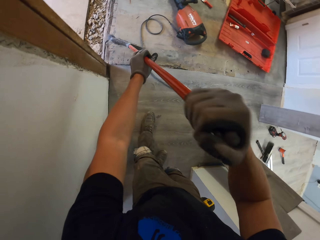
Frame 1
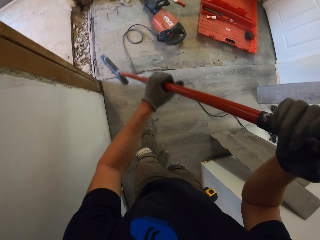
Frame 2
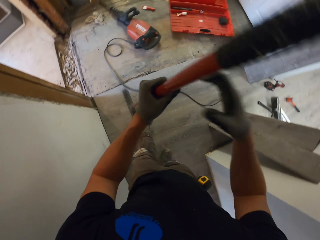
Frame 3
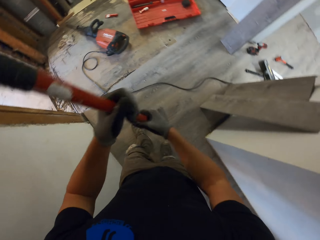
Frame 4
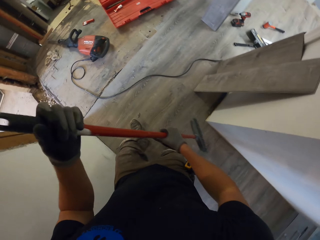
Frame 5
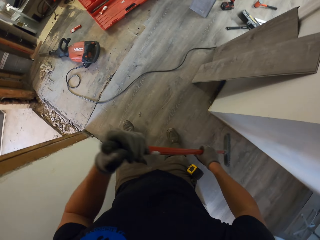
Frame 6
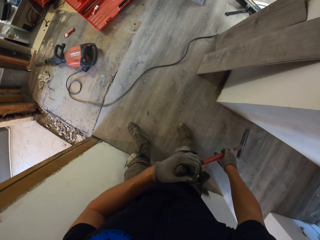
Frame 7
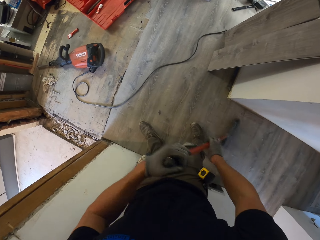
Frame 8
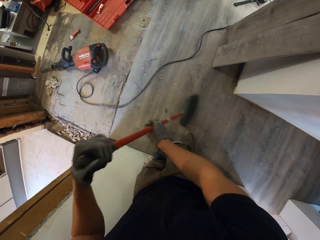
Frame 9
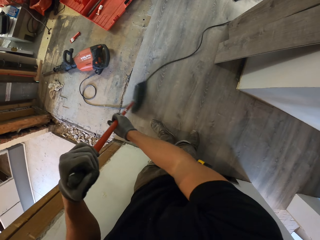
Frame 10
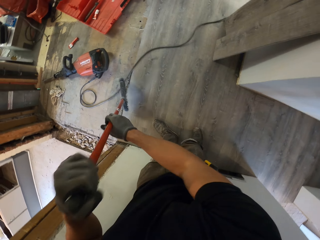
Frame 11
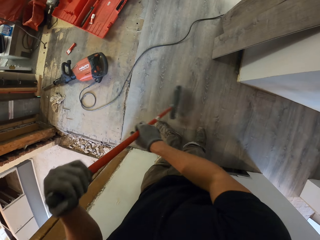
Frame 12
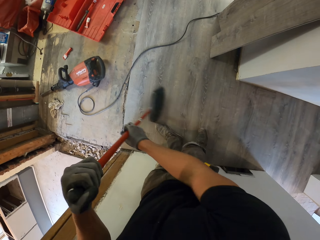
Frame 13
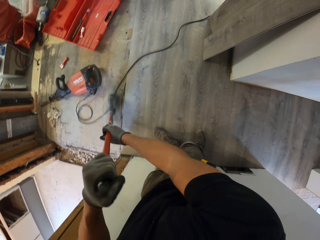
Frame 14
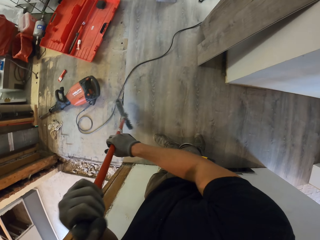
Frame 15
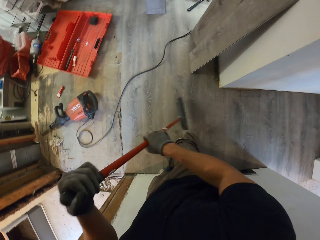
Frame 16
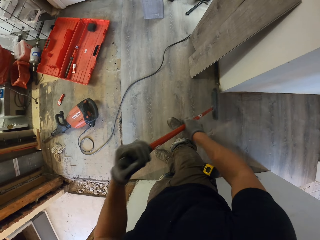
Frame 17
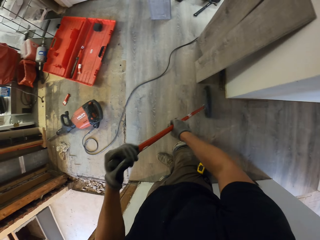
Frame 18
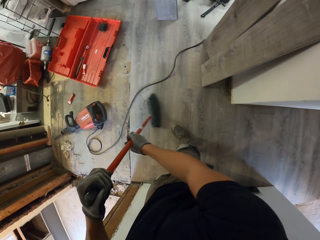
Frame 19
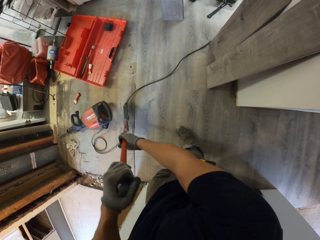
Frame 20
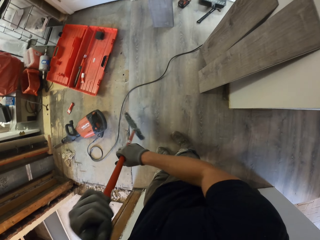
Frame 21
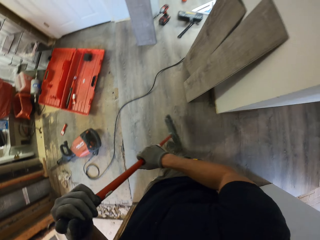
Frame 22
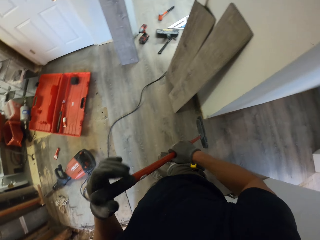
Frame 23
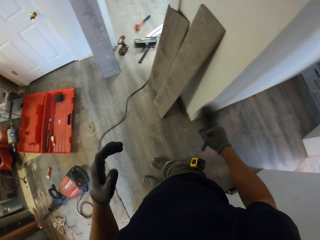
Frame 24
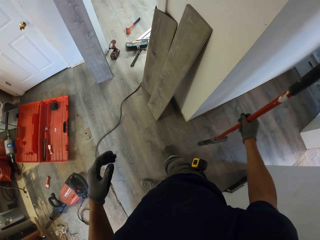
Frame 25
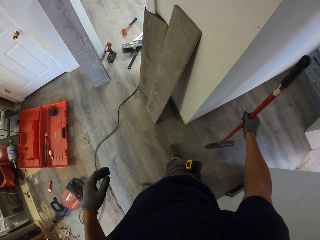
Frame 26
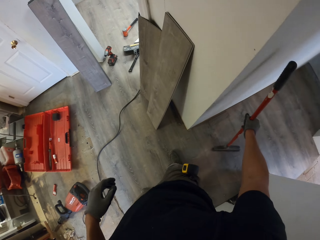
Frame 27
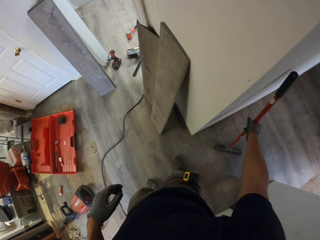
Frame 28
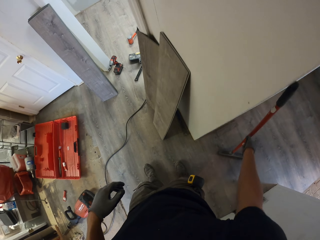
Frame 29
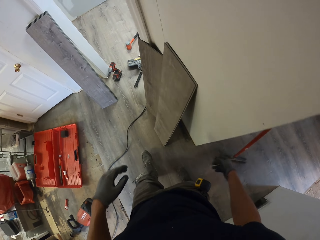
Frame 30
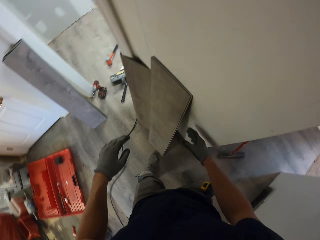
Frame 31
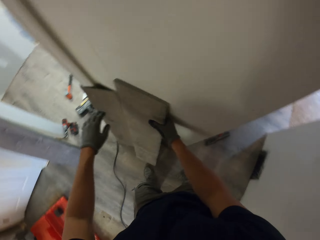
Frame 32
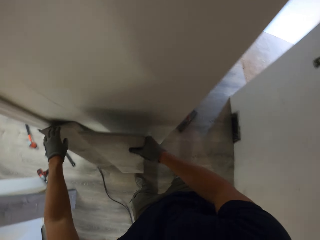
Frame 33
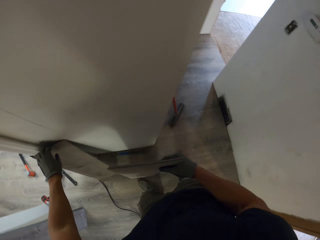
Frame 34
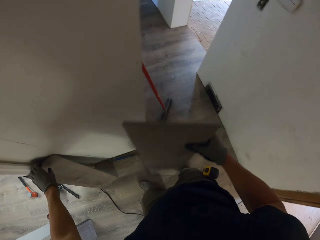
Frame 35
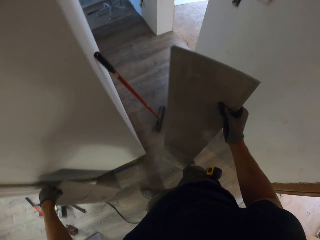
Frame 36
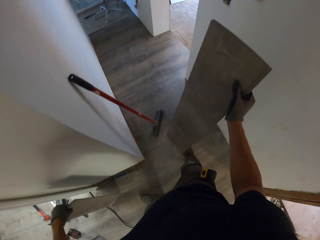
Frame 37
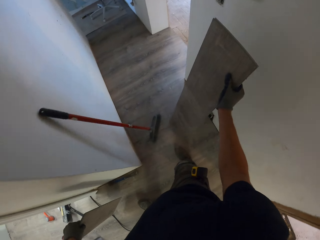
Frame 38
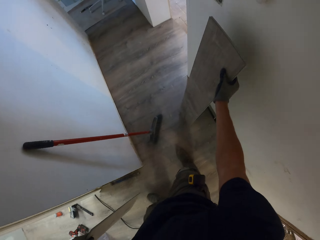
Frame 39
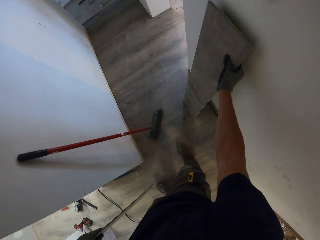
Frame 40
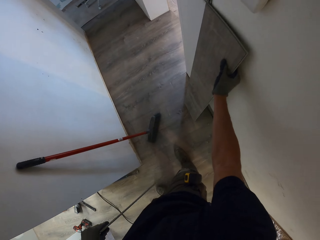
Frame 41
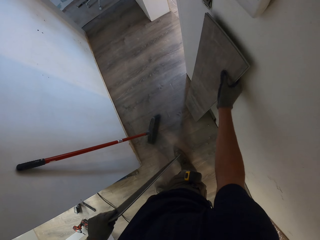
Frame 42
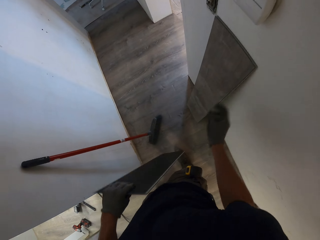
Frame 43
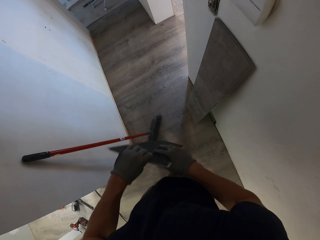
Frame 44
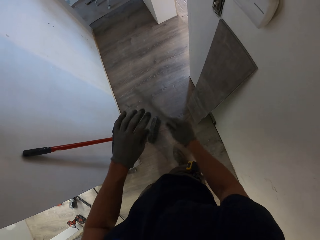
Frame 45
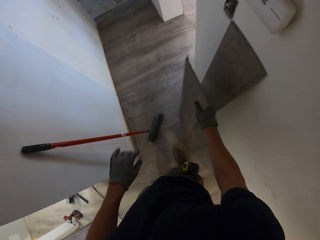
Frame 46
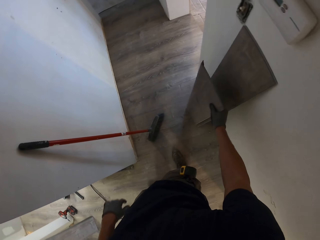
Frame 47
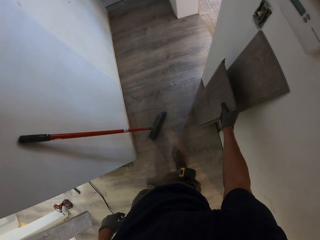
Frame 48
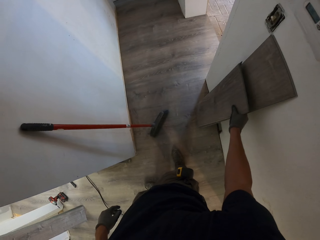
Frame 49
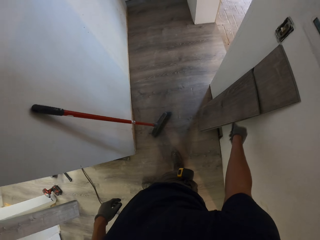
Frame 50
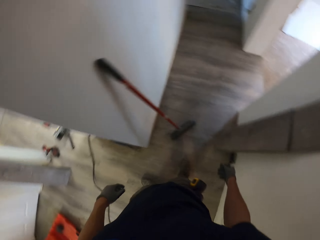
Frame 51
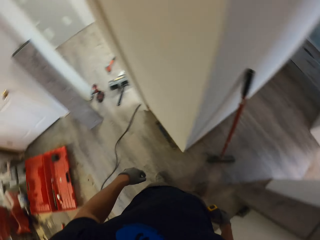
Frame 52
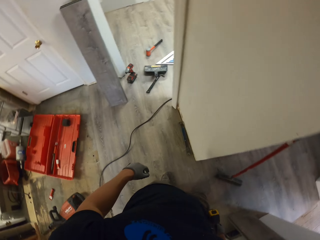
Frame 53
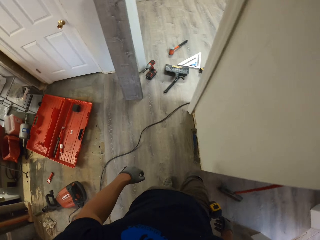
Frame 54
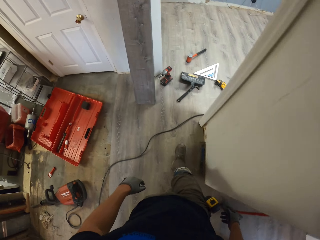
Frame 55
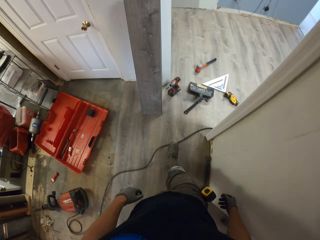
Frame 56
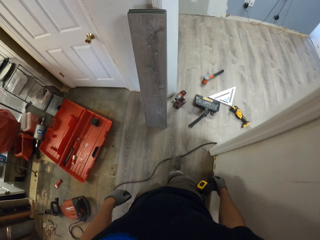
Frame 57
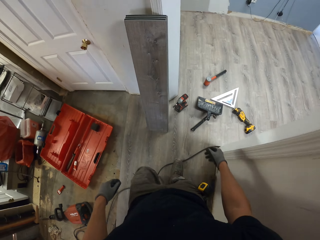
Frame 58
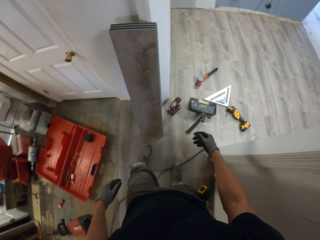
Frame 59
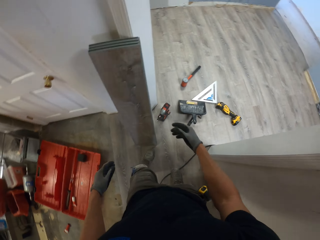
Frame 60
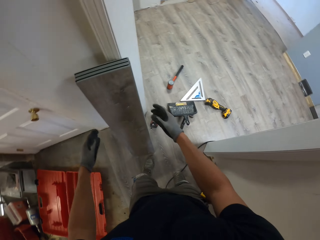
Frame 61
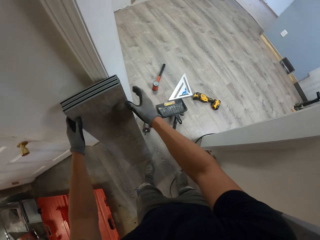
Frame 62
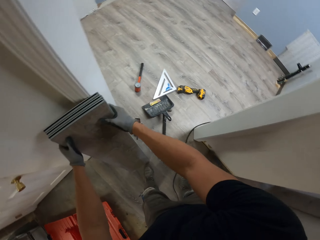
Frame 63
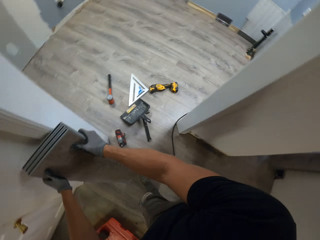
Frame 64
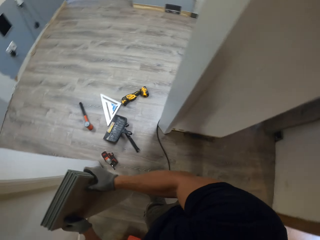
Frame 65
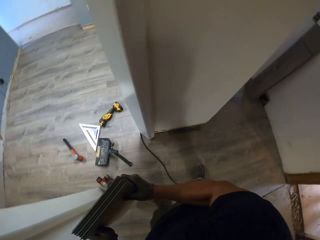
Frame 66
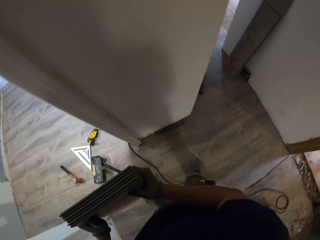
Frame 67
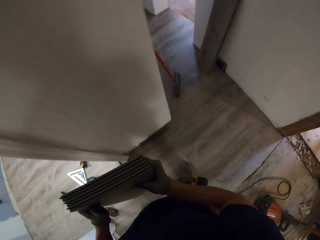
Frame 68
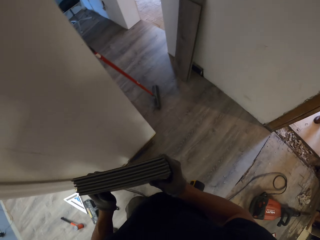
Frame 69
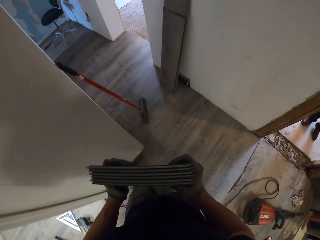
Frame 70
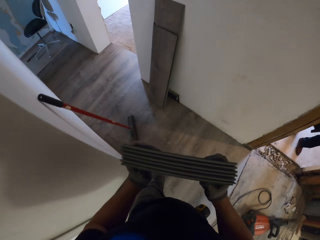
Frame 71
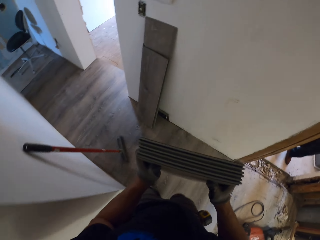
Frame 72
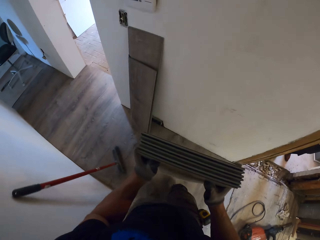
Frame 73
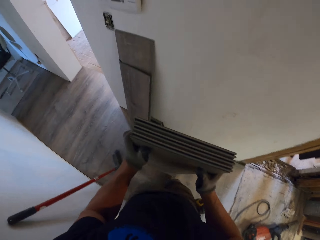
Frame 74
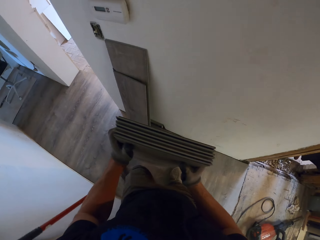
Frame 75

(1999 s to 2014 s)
The camera wearer puts the broom against the wall. They move the stickers. They take the wood and put the wood against the wall. They take the wood and put the wood against the wall. They walk in the room. They take the pieces of wood.

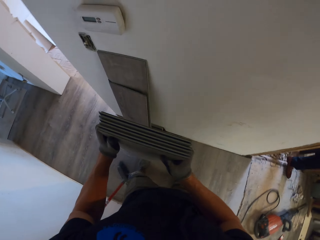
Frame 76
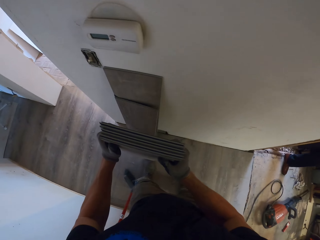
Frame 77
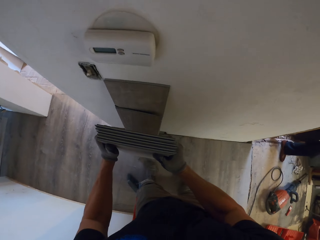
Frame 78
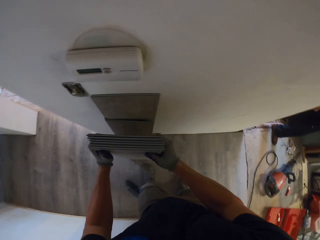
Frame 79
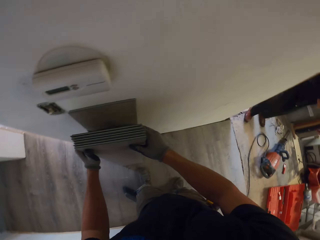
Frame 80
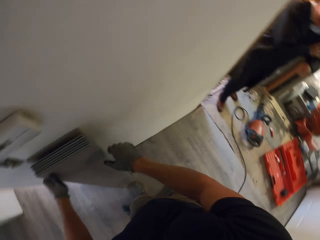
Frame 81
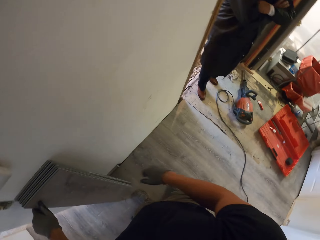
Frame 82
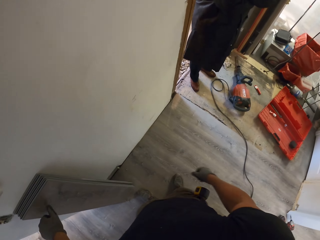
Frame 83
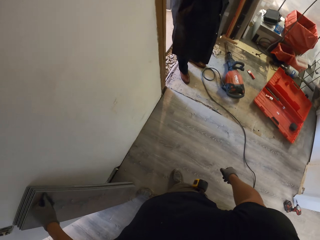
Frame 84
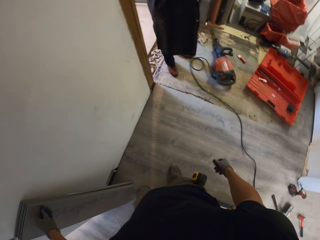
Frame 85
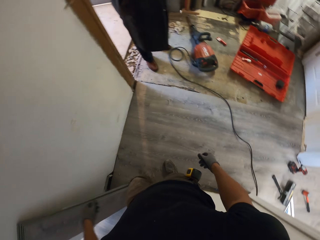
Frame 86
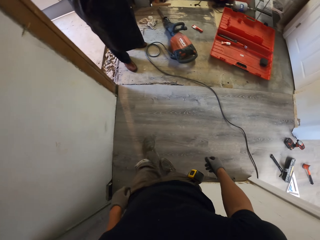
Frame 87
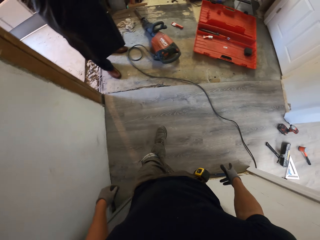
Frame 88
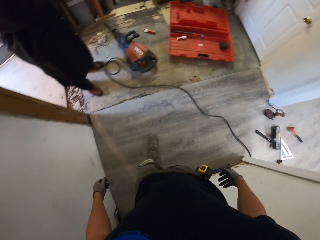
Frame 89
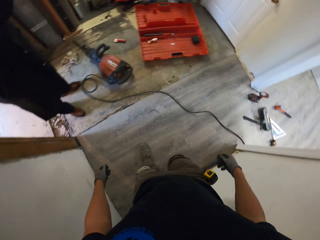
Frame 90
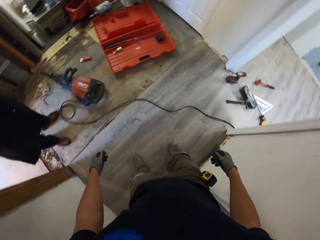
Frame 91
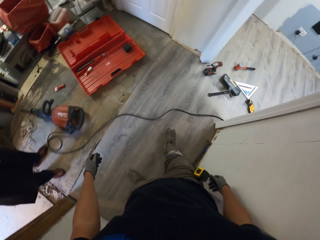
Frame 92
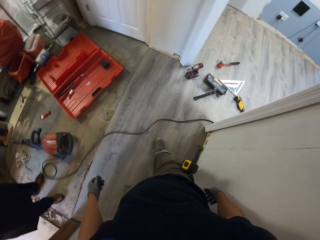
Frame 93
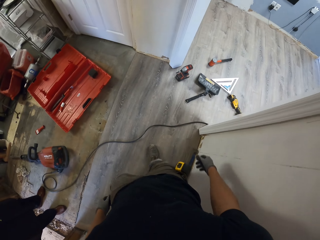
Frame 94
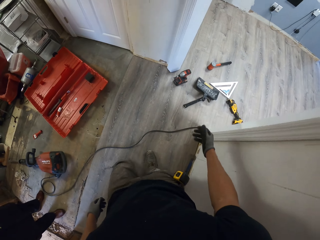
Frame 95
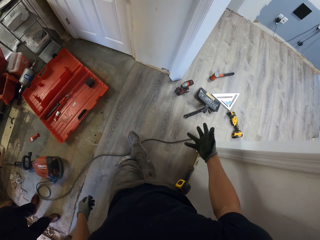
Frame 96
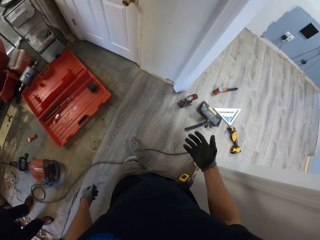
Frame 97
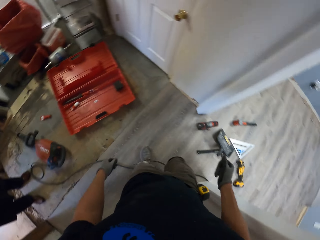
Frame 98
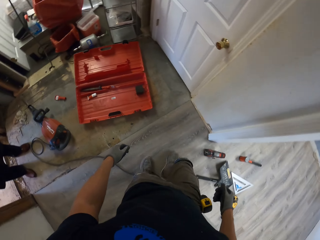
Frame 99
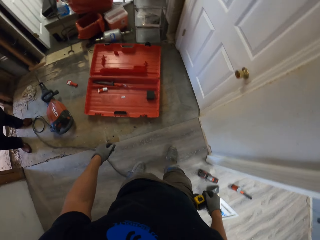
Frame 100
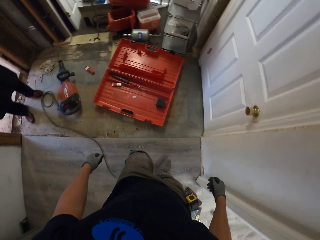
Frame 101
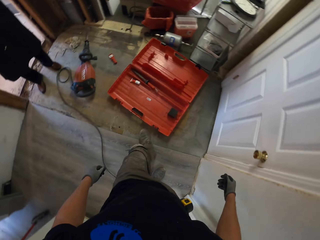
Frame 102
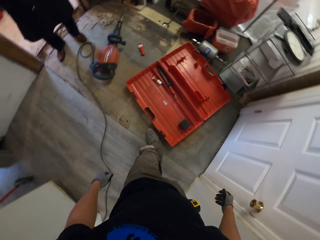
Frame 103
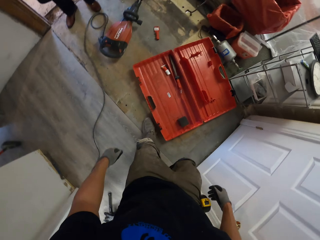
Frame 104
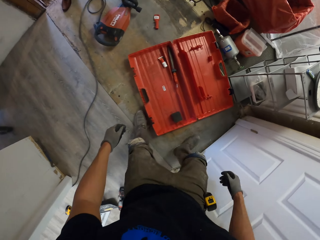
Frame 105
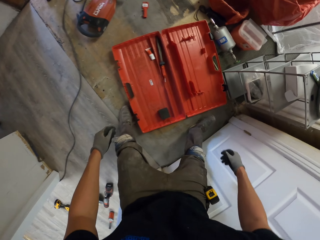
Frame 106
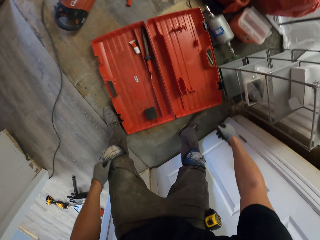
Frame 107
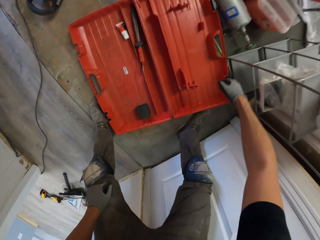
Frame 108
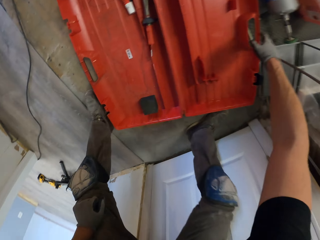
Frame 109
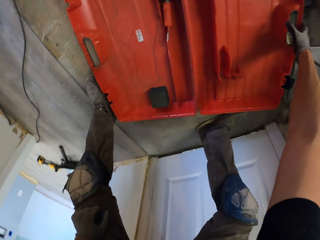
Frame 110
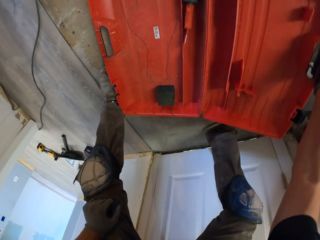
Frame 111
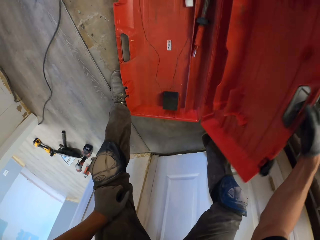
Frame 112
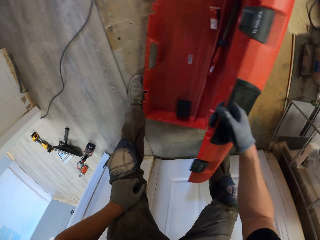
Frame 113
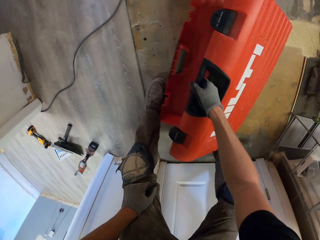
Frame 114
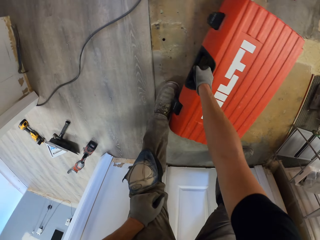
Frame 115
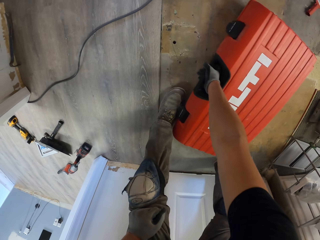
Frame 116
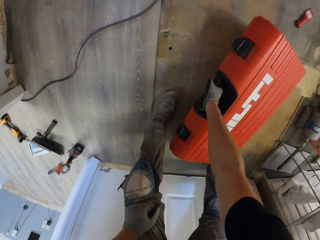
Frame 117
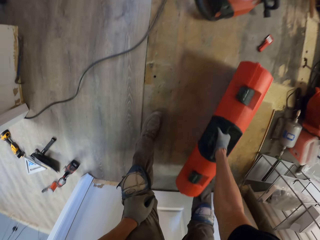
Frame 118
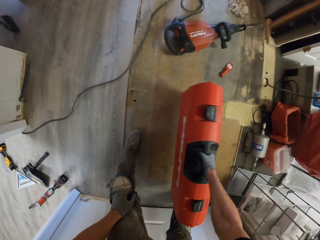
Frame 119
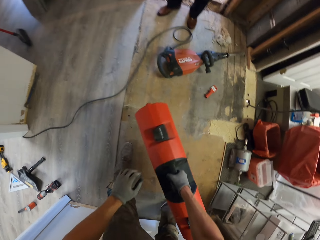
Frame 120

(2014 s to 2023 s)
The camera wearer puts the pieces of wood against the wall. They walk in the room. They close the tool box.
